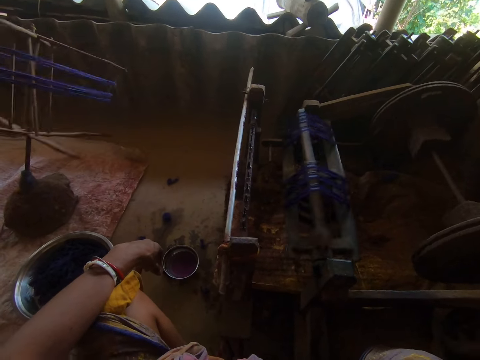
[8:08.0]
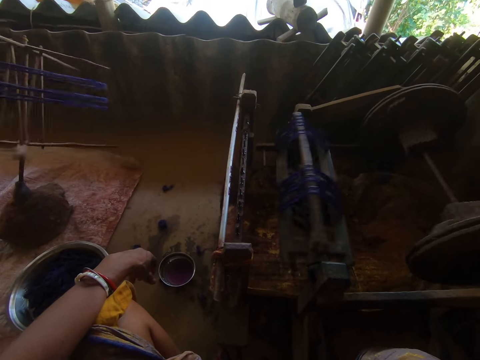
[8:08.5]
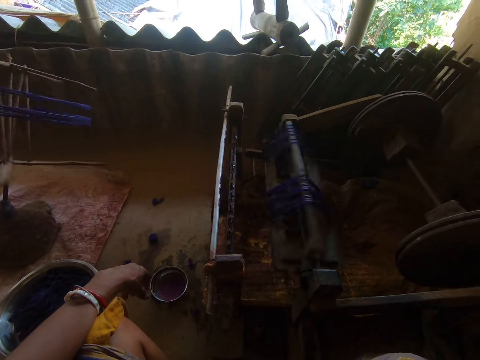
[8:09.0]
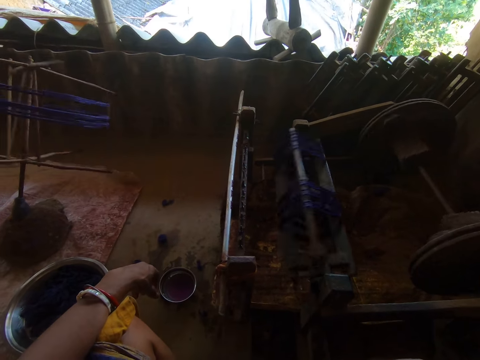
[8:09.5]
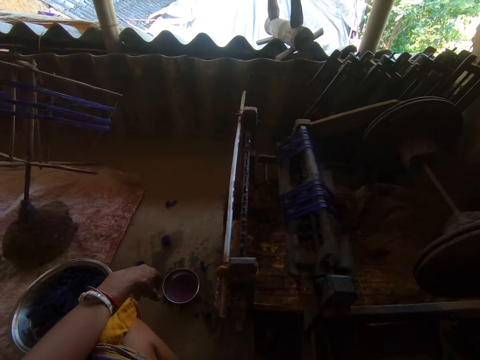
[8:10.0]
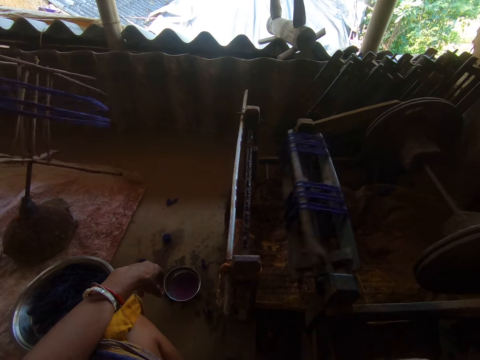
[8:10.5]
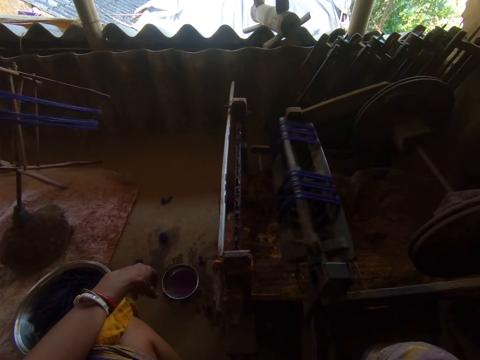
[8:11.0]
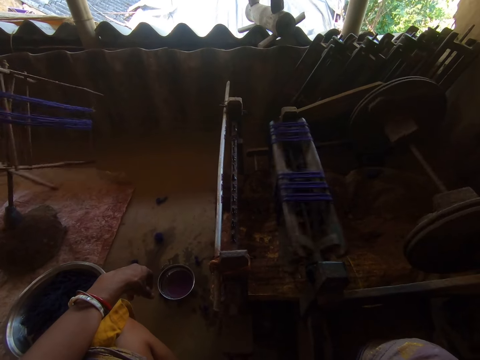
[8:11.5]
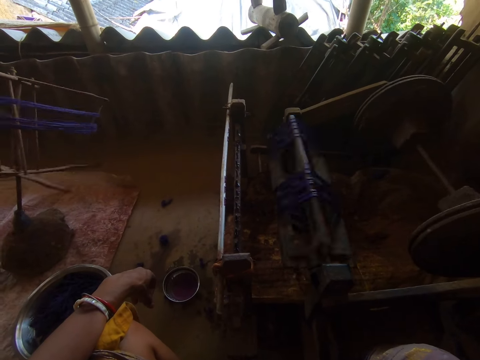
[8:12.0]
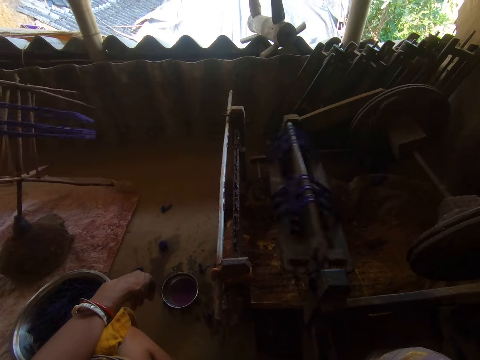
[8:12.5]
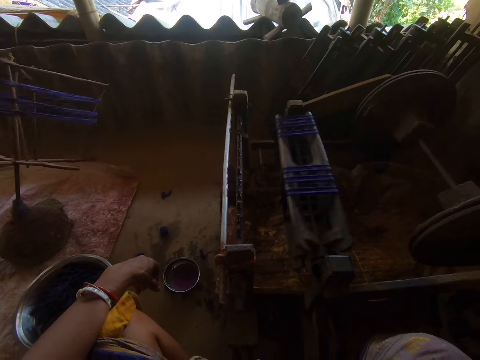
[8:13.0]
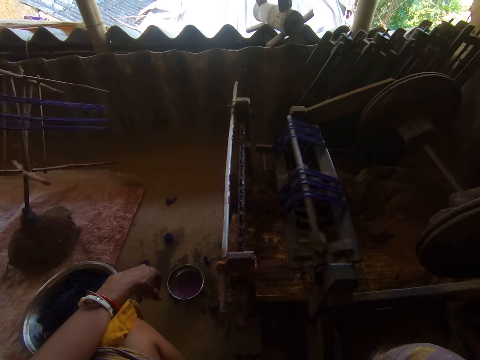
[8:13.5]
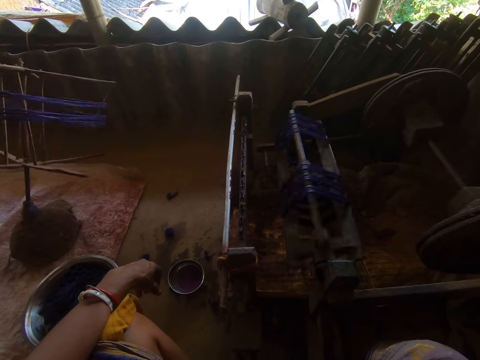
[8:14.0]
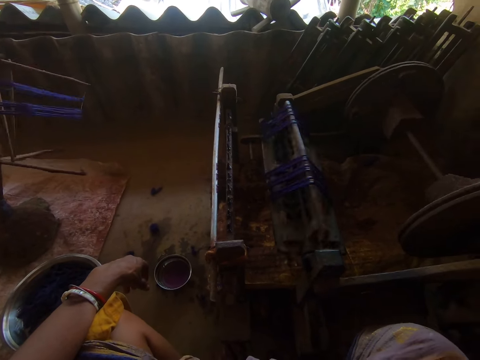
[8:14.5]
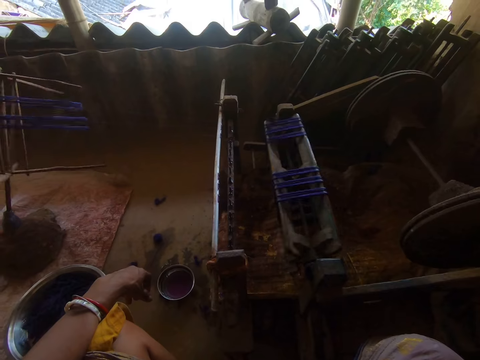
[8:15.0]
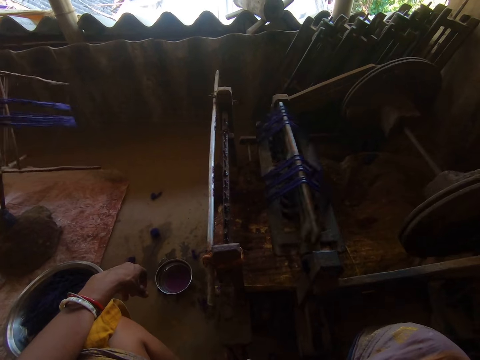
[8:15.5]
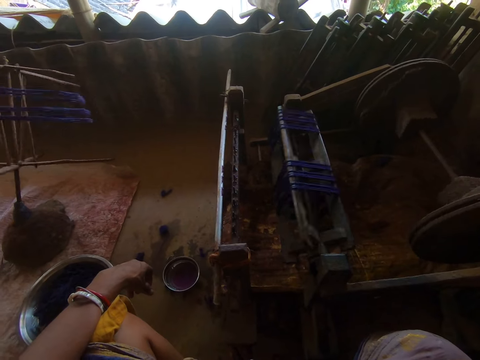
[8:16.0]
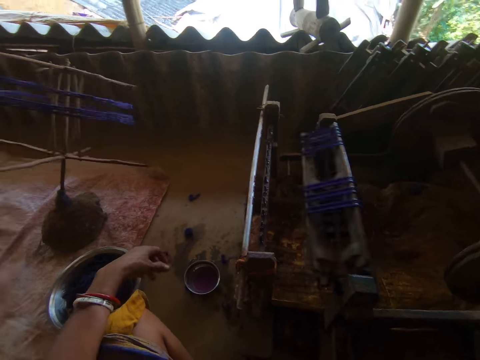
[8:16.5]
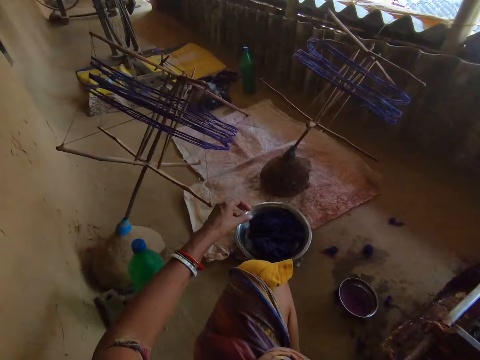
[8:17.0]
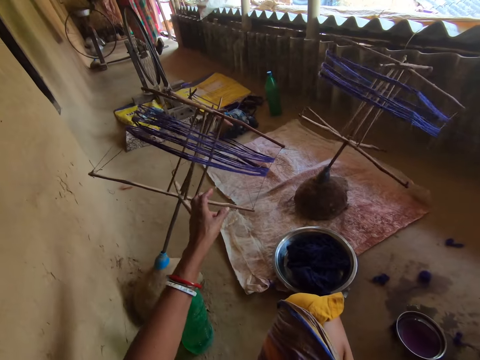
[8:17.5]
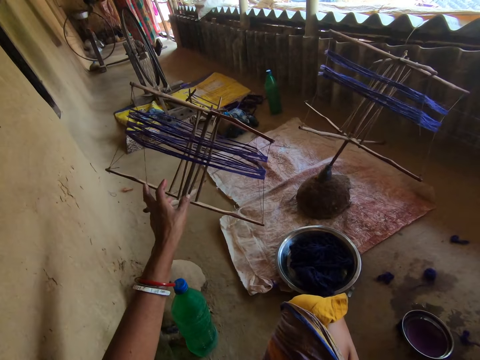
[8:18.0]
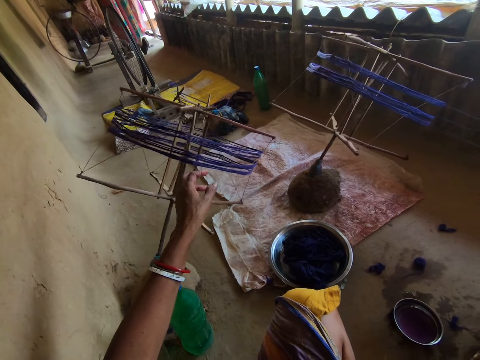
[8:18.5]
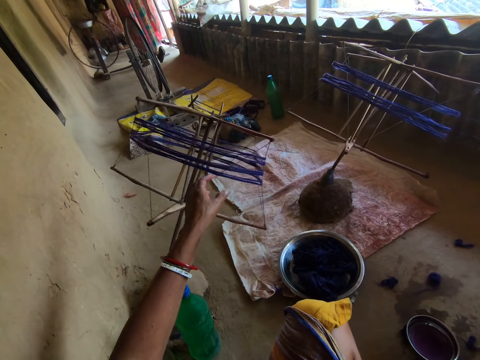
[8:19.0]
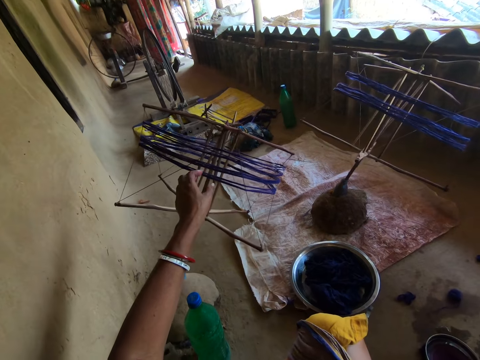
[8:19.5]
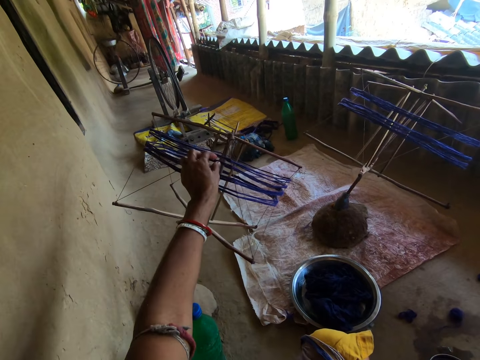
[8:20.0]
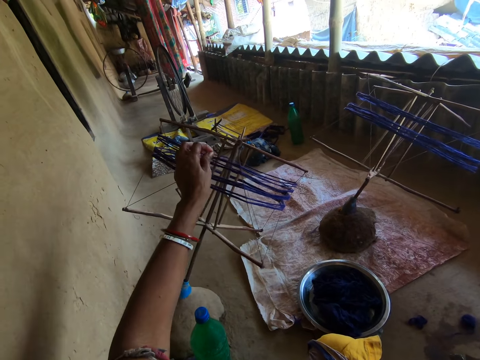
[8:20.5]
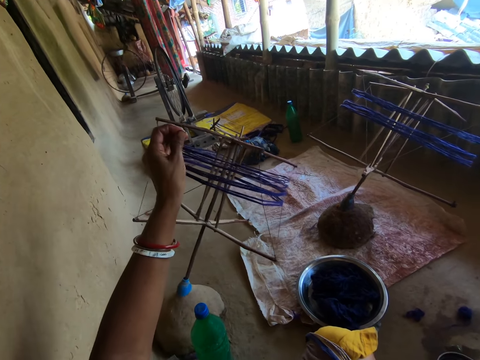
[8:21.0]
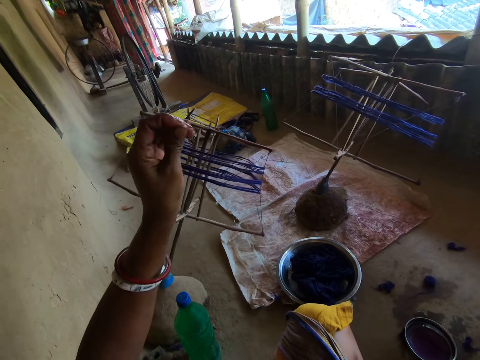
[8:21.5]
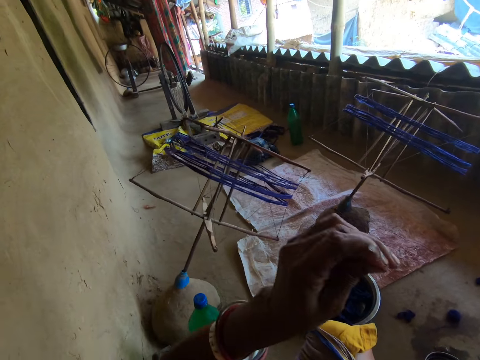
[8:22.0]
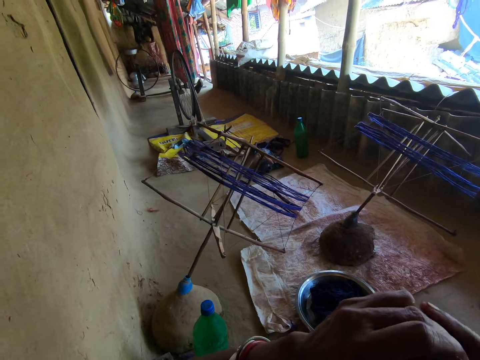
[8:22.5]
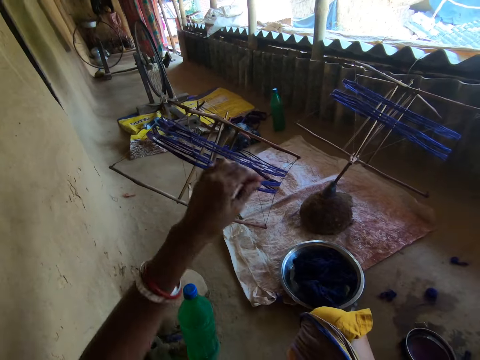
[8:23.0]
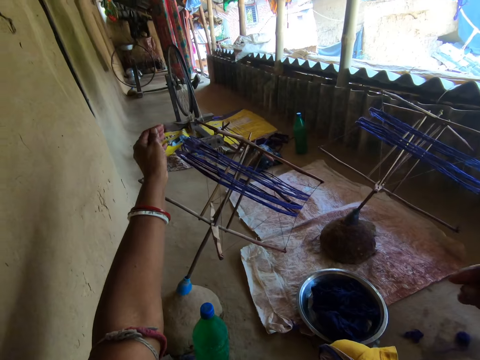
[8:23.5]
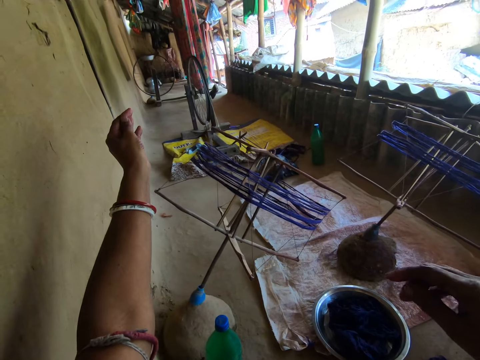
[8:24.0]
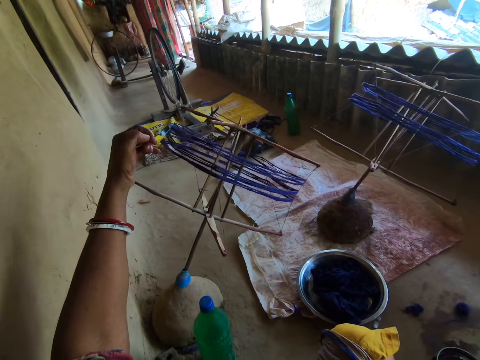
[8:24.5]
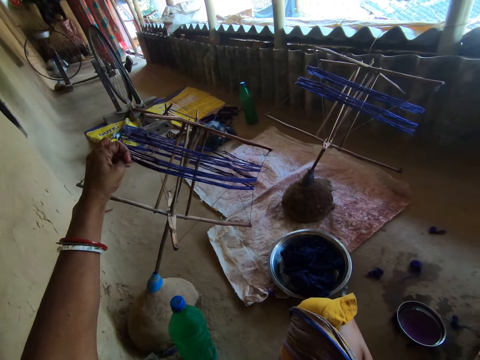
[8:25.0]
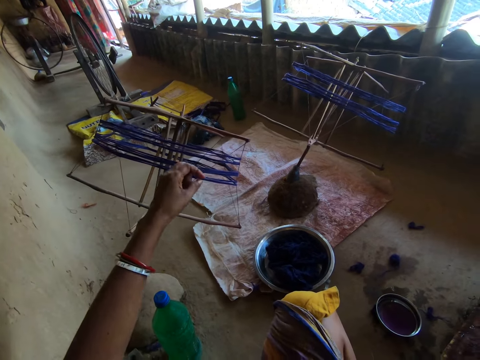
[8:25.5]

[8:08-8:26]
The camera wearer looks around. They touch the shuttle with the left hand. They pull the thread on the shuttle.

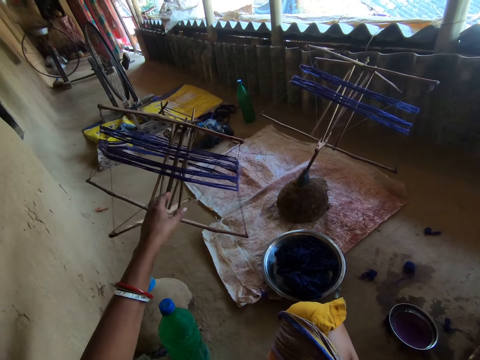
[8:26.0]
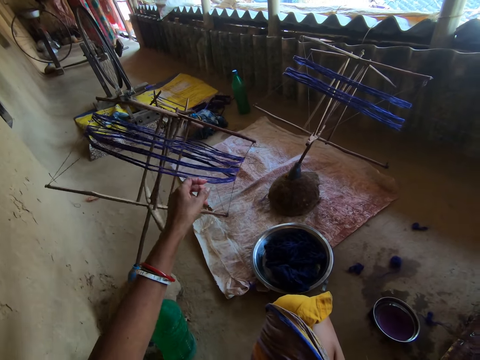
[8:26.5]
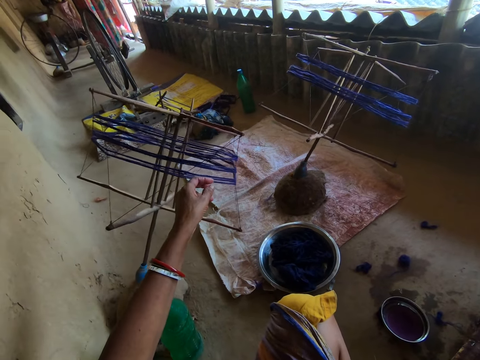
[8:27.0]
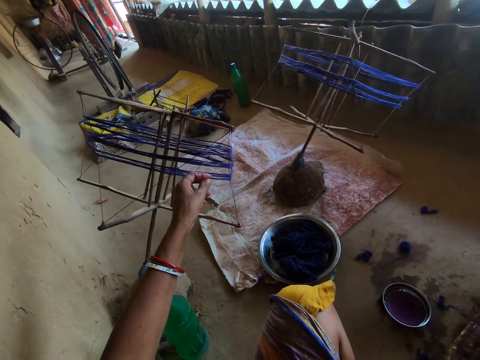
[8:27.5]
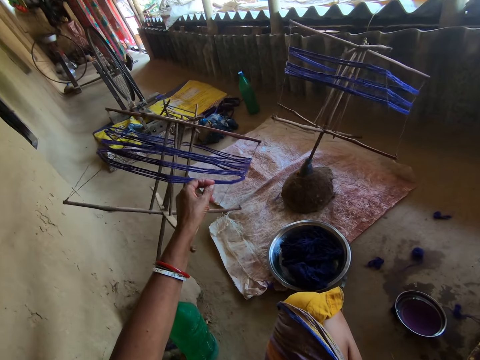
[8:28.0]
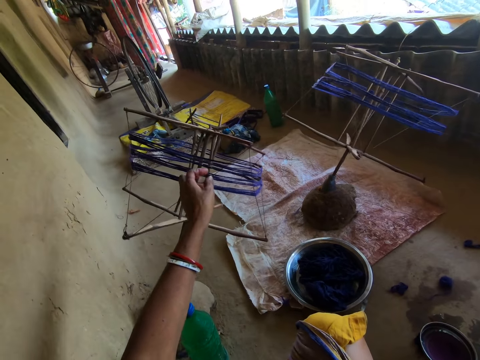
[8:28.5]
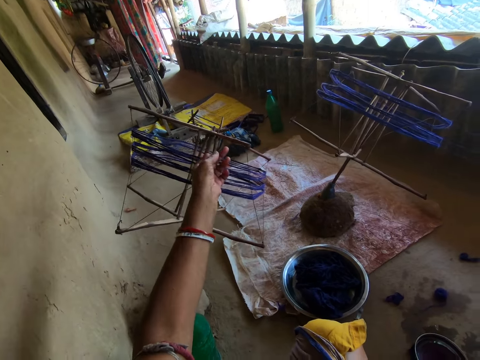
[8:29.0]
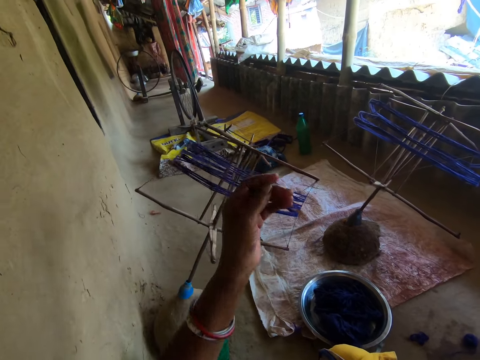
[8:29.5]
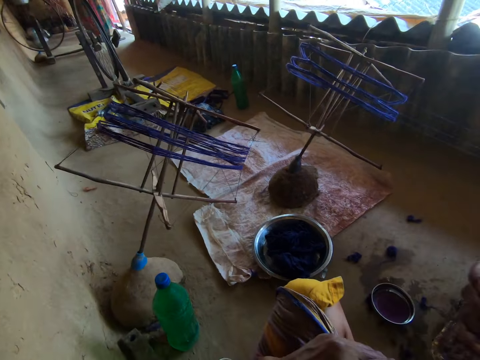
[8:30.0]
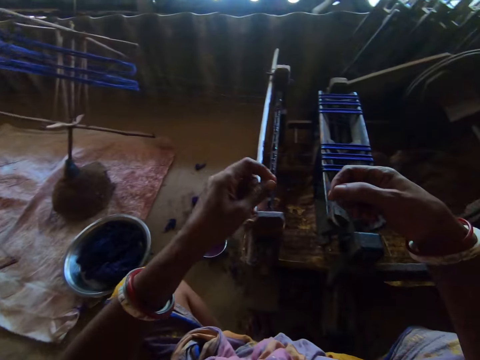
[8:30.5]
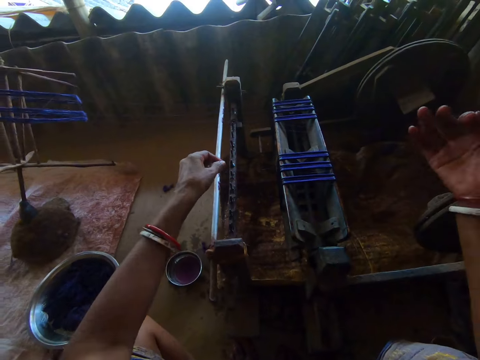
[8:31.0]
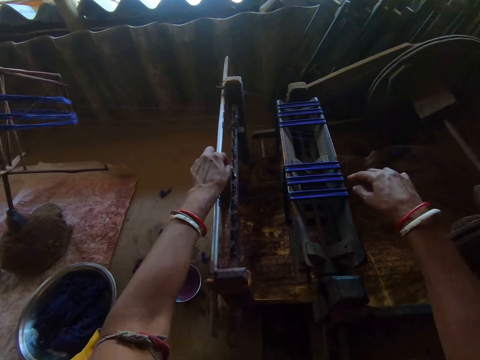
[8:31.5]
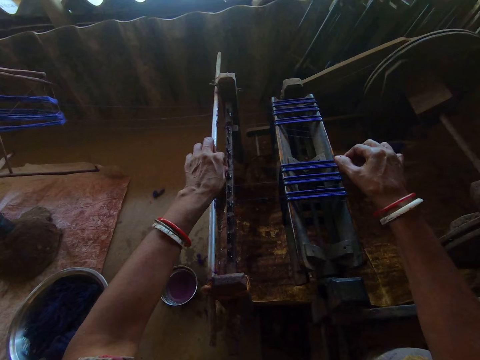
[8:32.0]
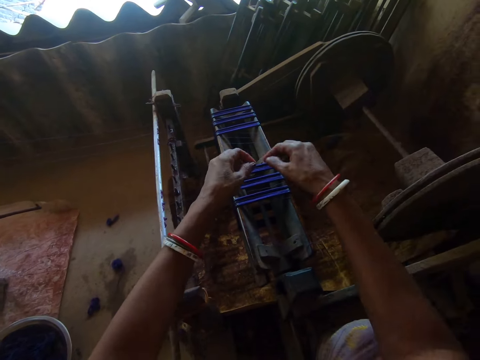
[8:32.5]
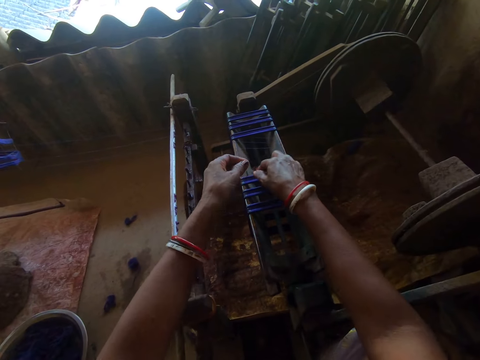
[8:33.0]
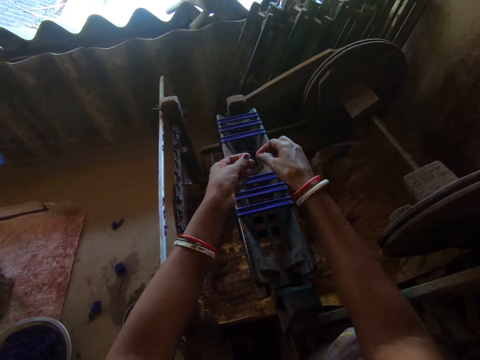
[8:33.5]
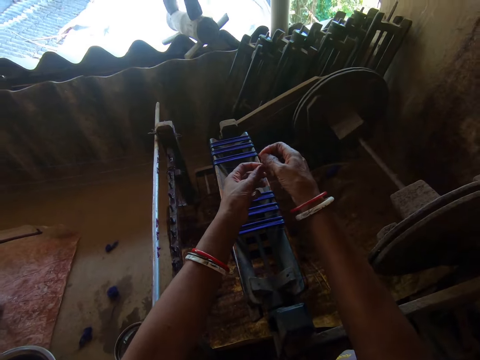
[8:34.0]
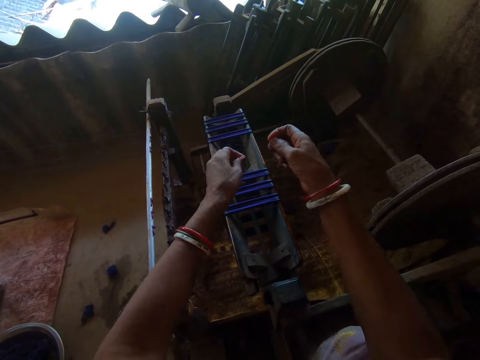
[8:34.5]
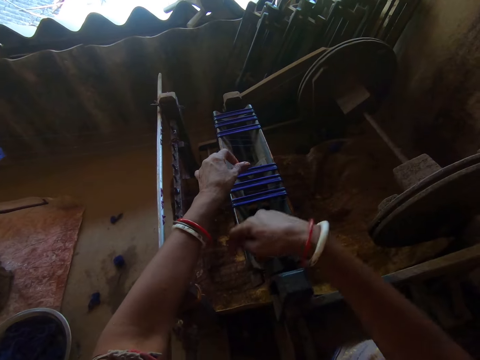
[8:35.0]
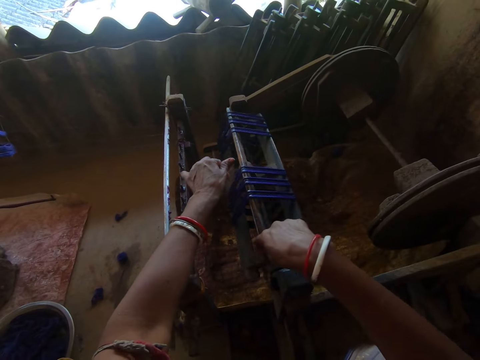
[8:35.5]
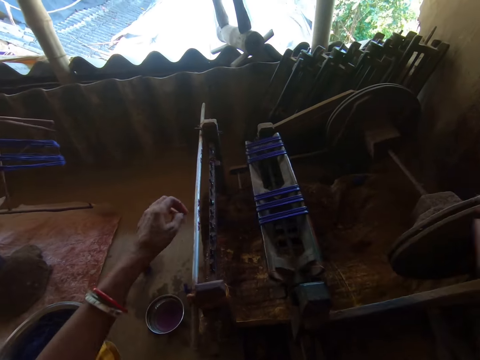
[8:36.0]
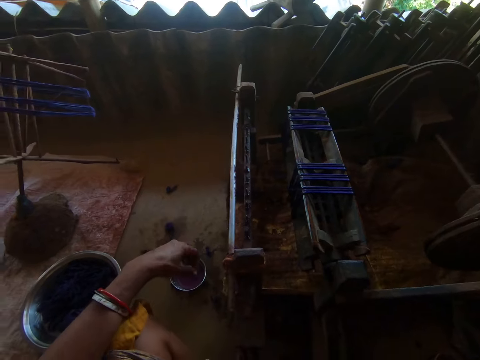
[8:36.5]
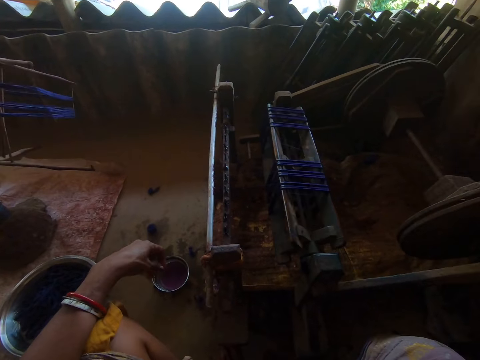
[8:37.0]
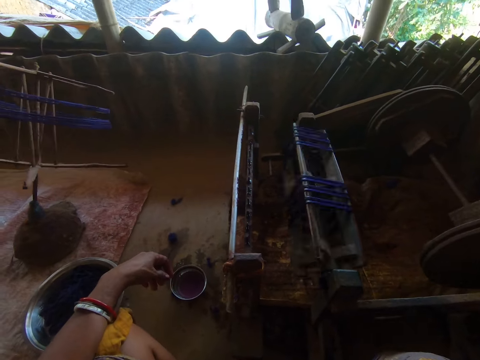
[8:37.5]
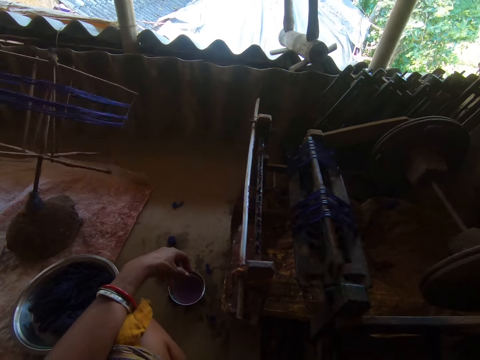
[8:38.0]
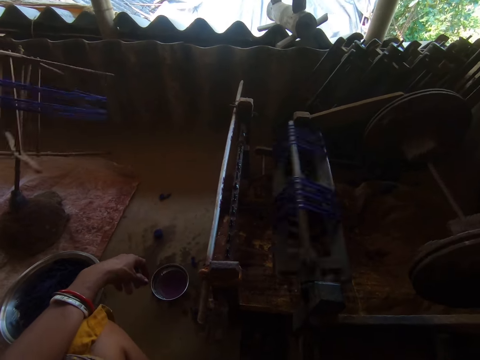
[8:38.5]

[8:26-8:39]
The camera wearer holds something. They put the thread on the bobbin.
